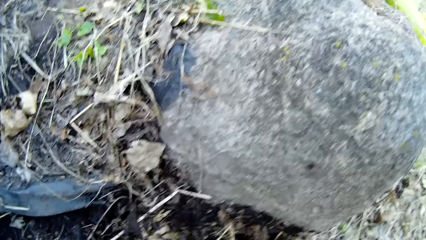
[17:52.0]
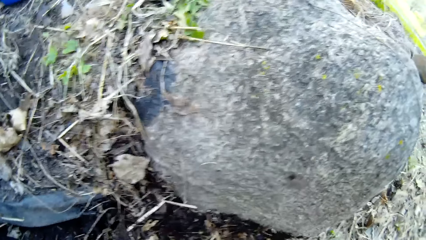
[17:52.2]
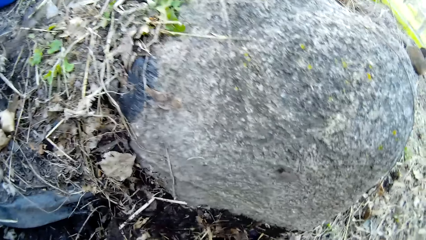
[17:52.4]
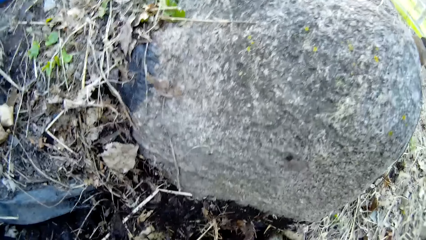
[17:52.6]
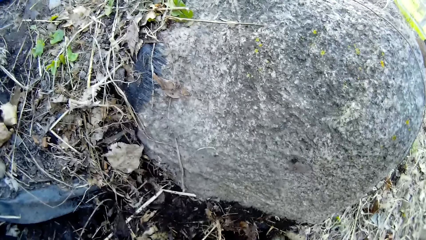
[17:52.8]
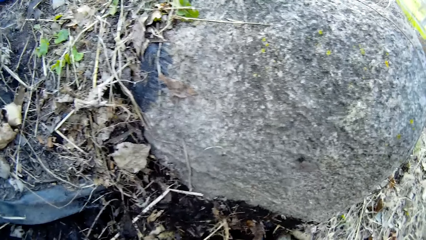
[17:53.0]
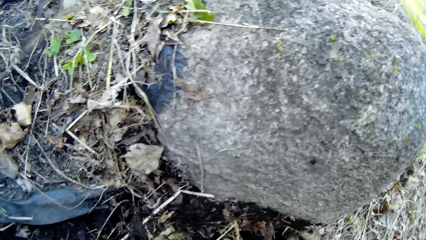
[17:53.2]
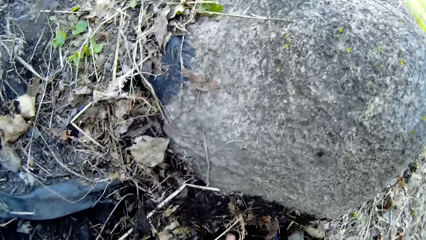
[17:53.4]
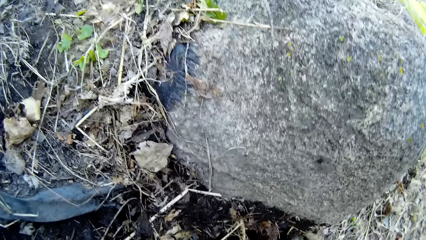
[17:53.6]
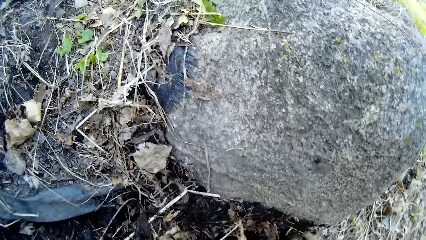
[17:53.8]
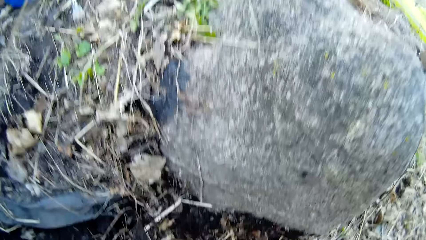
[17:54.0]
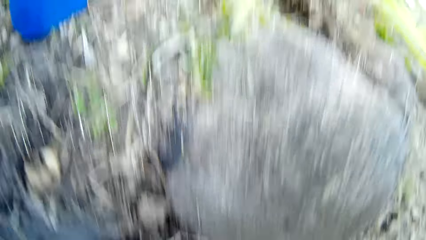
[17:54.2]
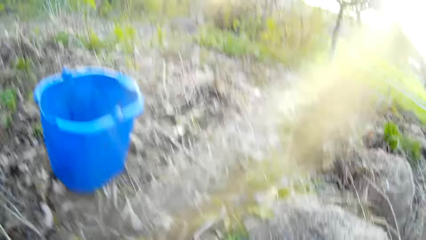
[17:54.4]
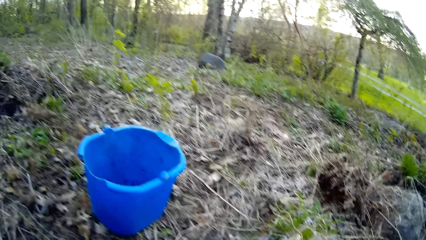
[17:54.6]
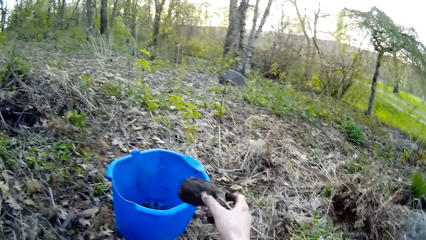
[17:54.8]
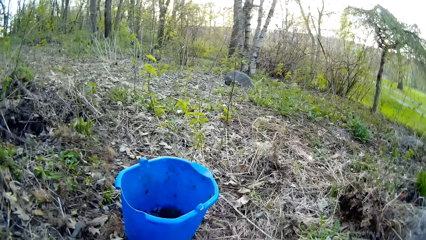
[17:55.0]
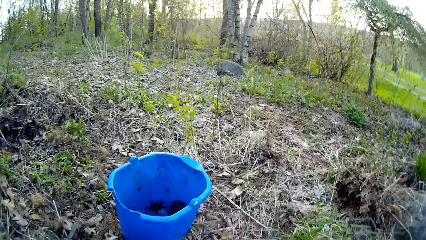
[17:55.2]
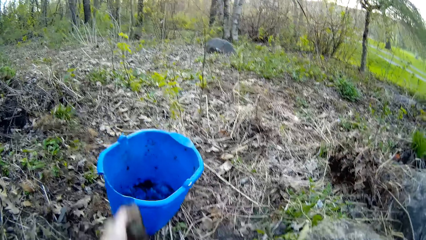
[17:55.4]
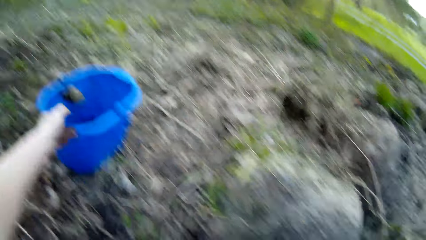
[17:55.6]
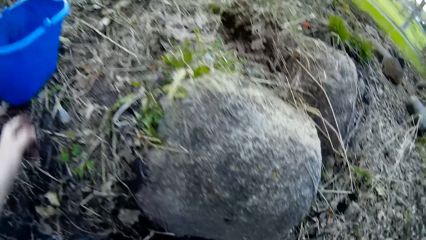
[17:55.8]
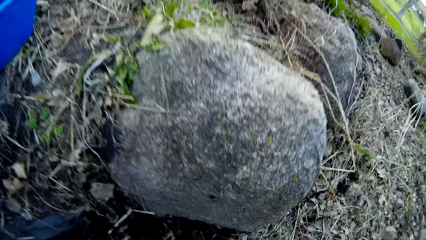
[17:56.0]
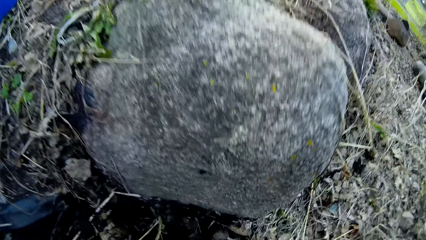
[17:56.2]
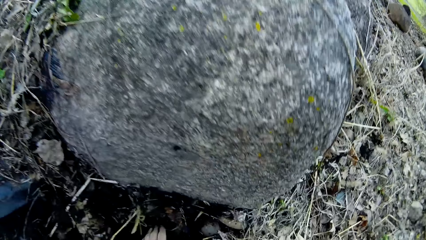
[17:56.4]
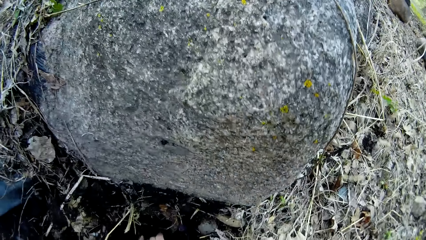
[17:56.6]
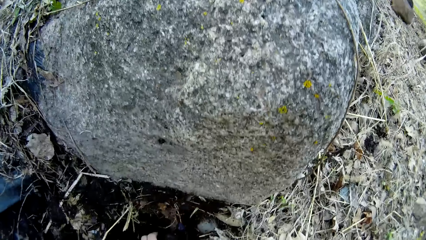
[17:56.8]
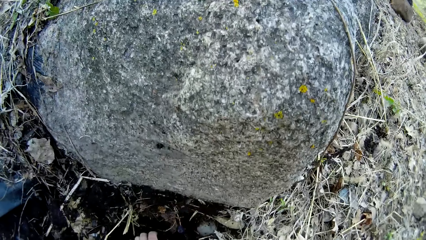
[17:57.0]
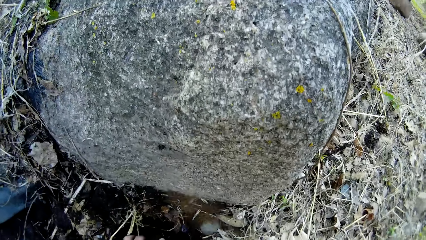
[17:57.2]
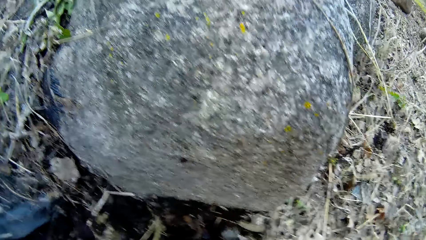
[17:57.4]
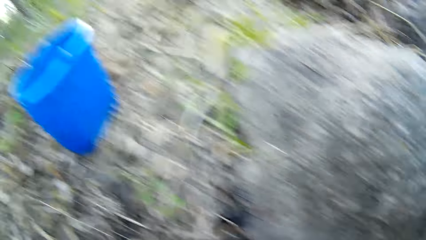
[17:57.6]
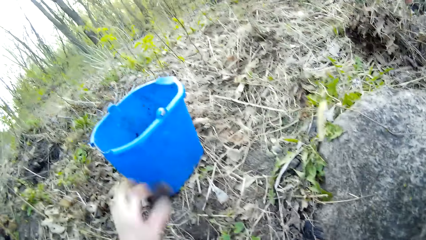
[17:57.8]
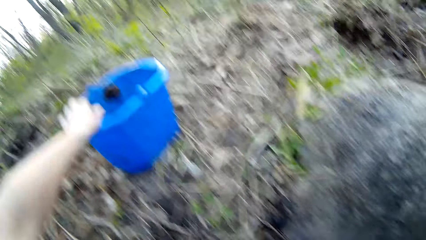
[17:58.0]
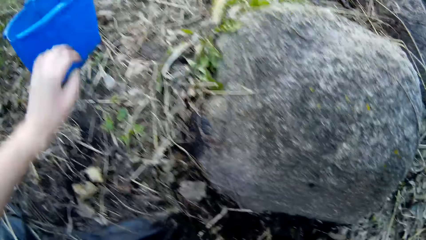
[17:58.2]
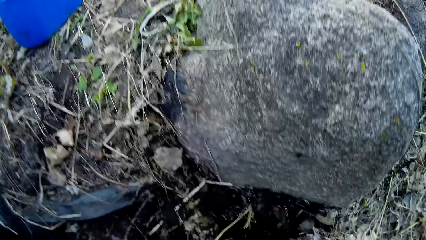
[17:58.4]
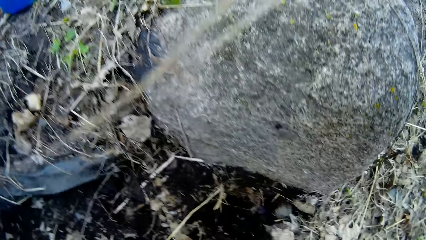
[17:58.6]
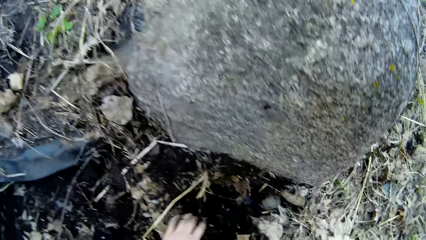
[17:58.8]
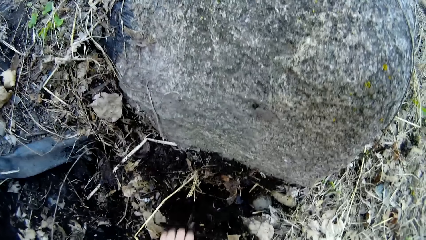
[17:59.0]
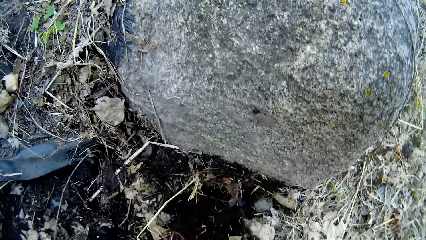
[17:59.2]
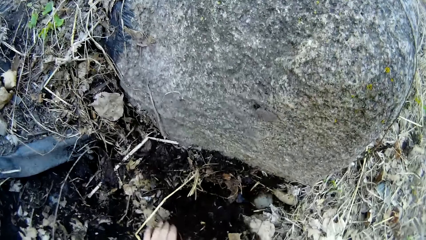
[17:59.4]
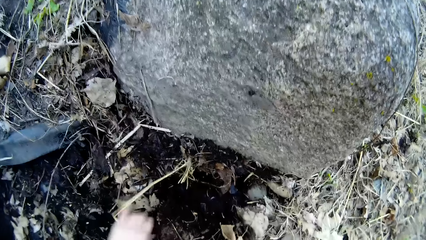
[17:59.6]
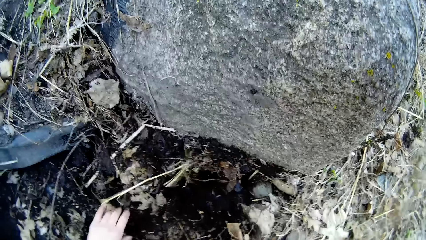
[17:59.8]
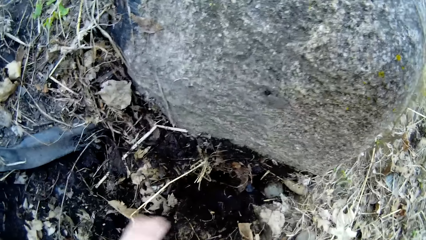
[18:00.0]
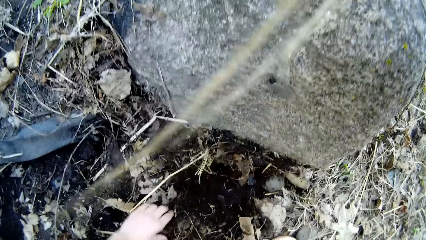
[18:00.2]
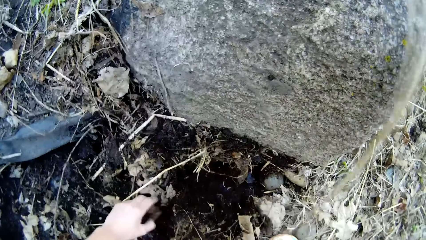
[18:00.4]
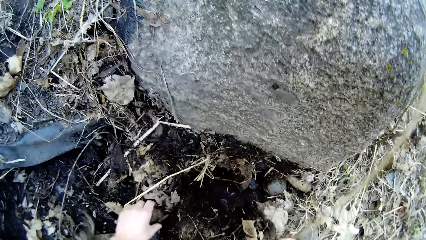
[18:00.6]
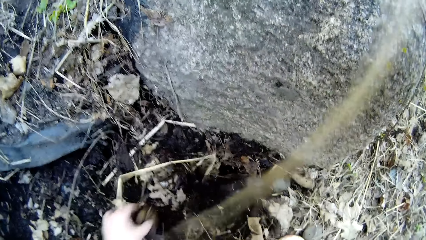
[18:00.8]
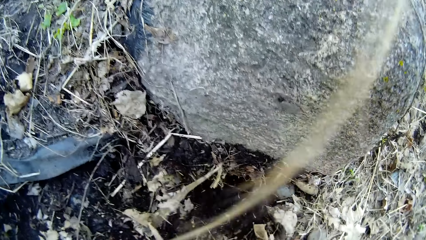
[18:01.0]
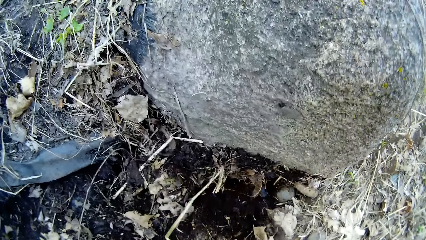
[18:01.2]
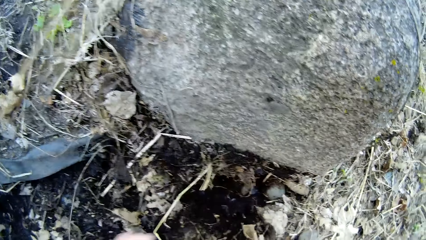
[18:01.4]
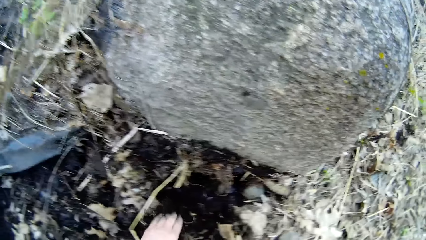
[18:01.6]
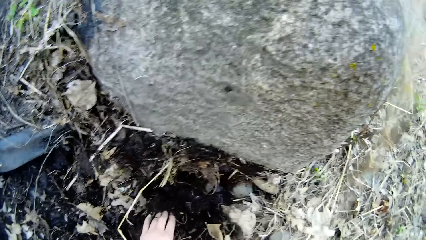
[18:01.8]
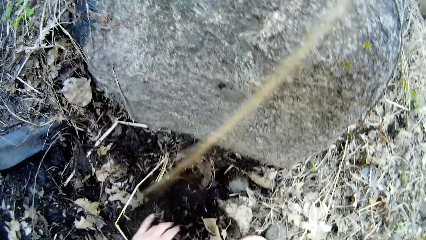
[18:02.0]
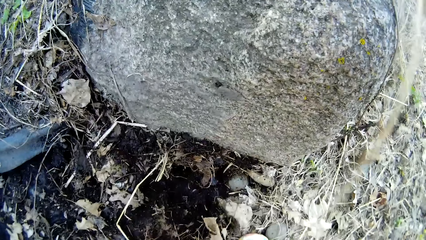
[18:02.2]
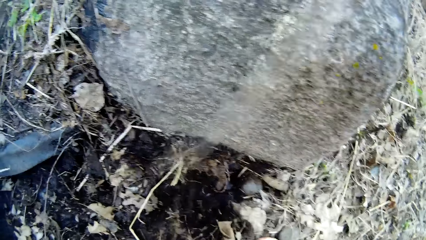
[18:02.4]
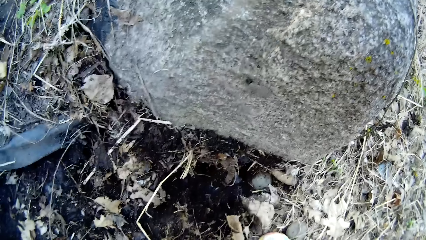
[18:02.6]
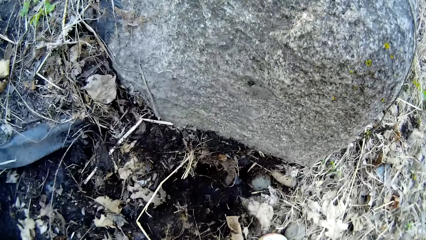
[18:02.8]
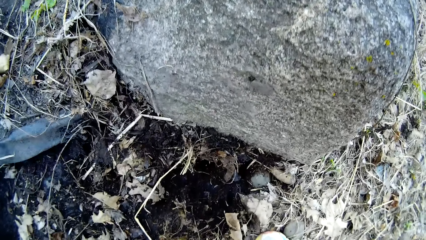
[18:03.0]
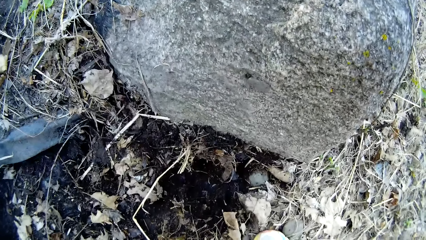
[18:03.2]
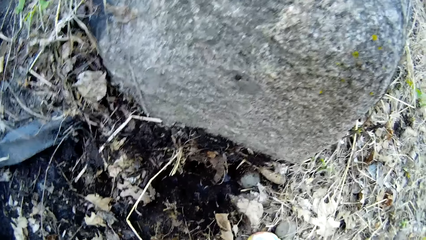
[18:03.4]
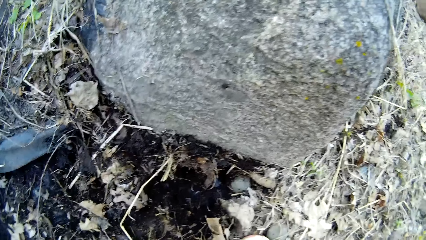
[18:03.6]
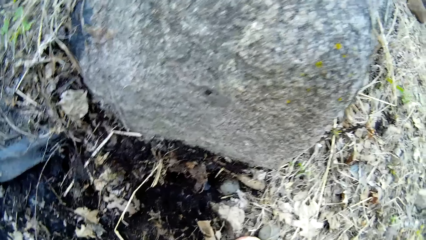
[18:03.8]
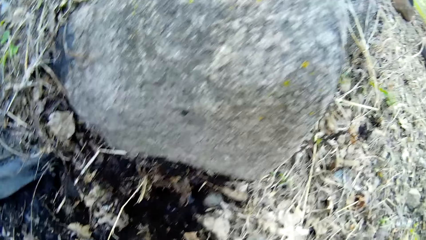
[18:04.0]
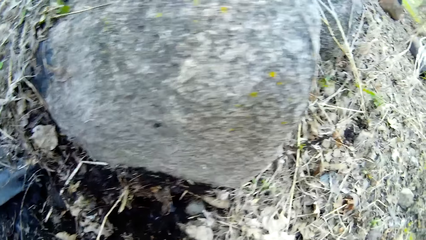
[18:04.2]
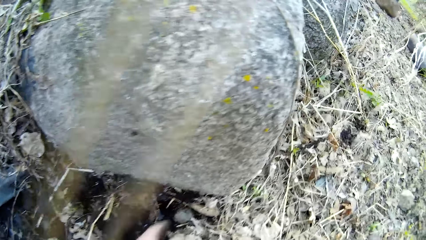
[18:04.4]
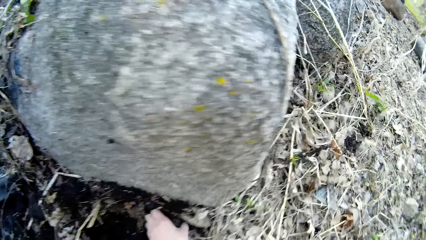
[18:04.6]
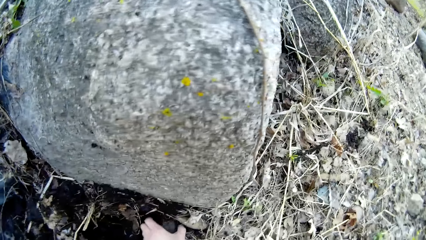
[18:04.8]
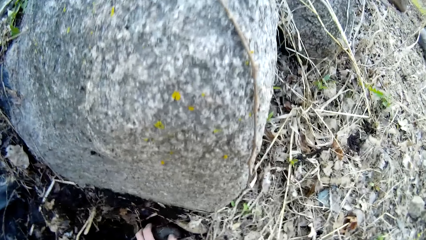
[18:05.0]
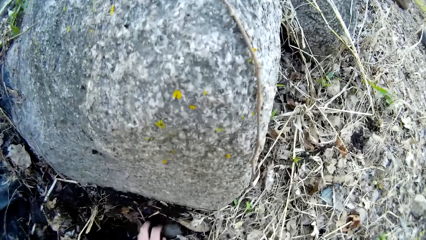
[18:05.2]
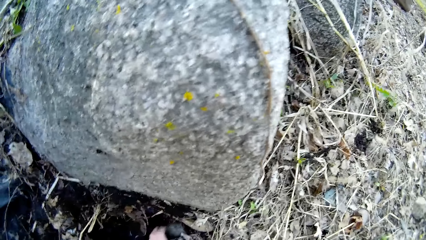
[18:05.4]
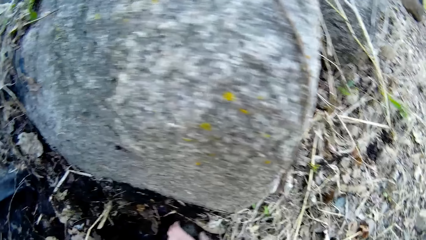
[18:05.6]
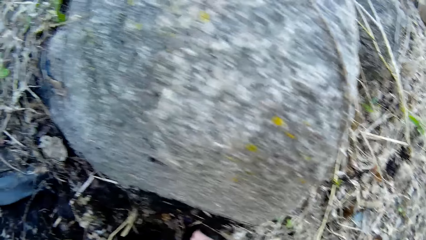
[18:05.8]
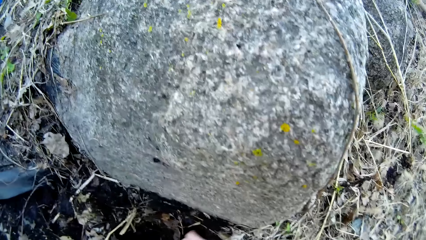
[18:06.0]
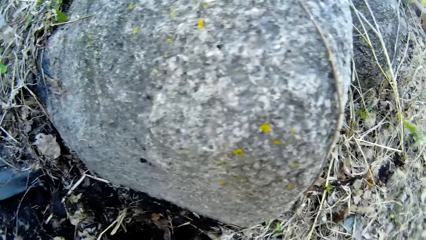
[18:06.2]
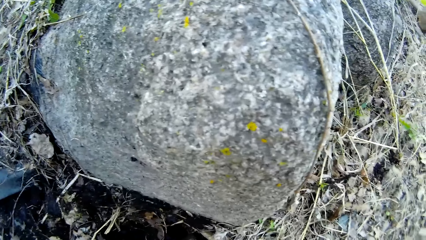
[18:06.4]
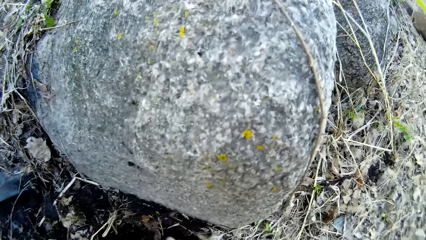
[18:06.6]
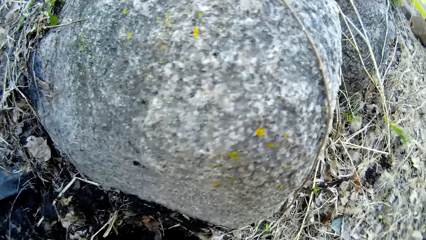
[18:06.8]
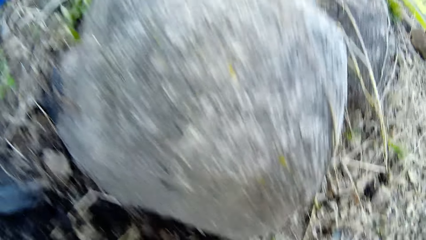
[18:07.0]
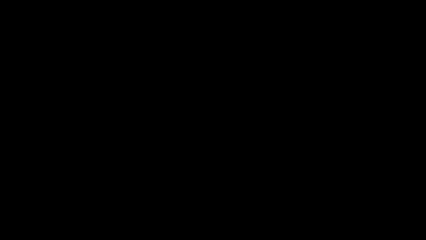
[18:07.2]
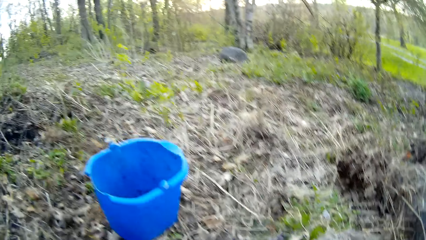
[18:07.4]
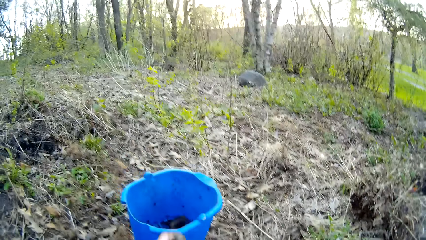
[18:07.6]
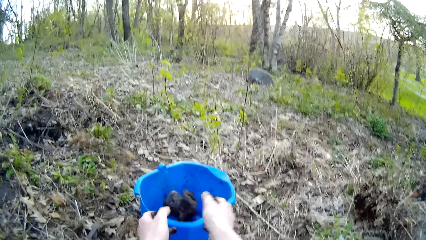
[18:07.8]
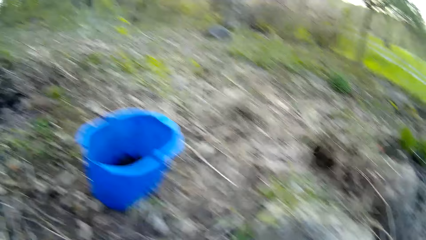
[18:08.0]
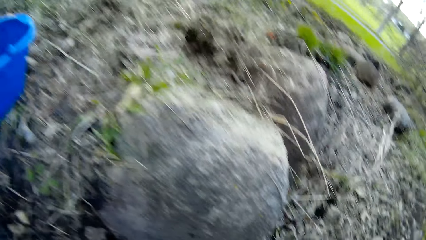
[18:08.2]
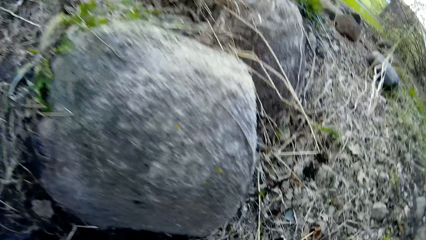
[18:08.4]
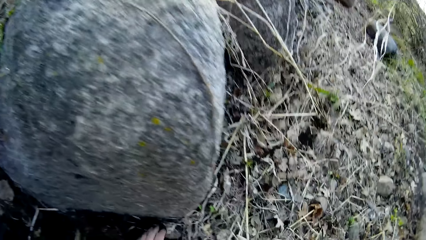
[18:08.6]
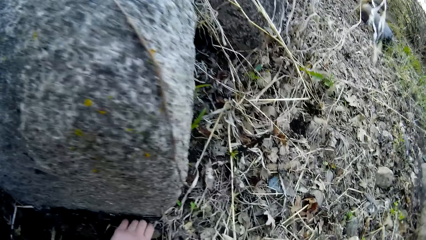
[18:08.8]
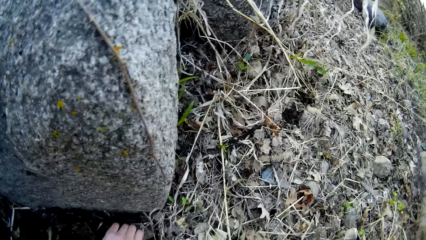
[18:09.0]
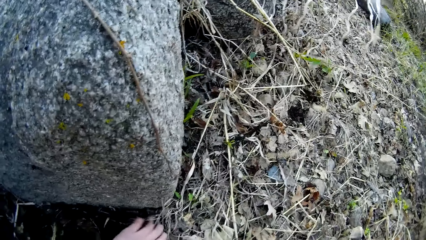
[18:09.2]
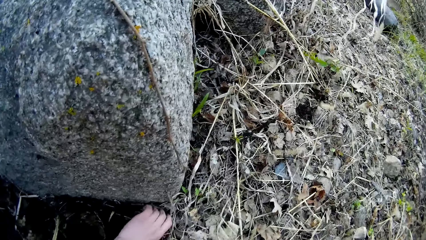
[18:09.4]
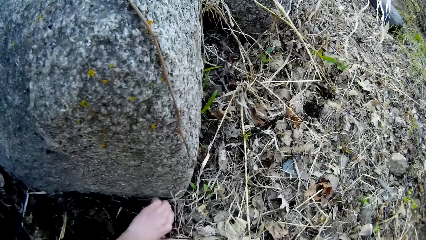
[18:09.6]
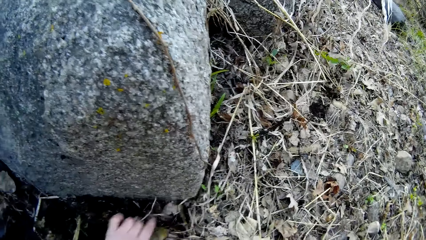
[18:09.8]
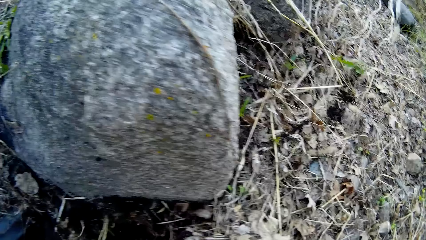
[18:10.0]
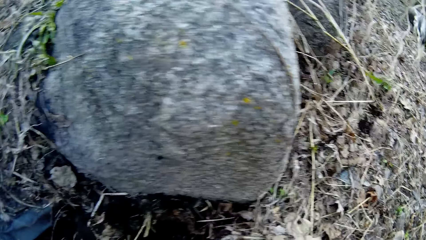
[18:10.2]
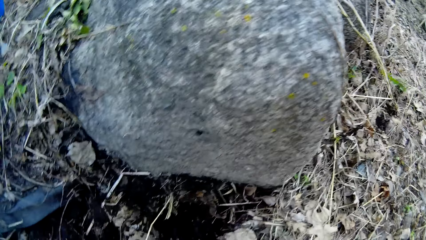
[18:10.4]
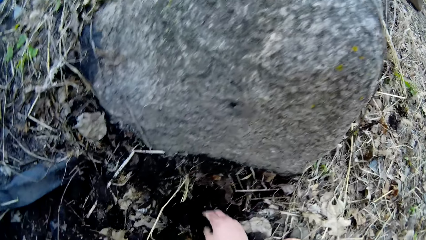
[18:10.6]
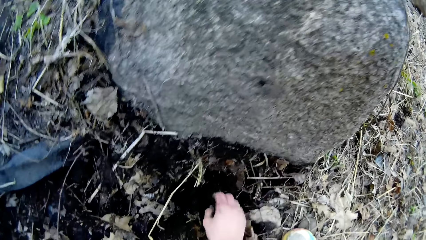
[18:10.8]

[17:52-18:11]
The camera wearer throws the stone into the blue bucket with her right hand. She throws a stone into the blue bucket with her left hand. She picks a stone from the ground with her left hand. She throws a stone into the blue bucket with her left hand. She scratches the ground with her left hand. She collects stones. She picks a stone from the ground with her left hand. She puts stones in the bucket. She throws stones into the blue bucket with both hands. She picks a stone from the ground with her left hand.
